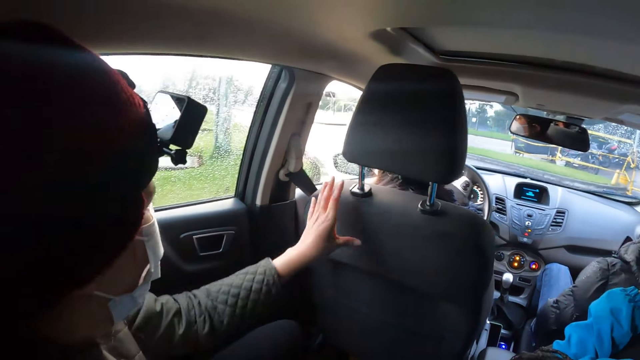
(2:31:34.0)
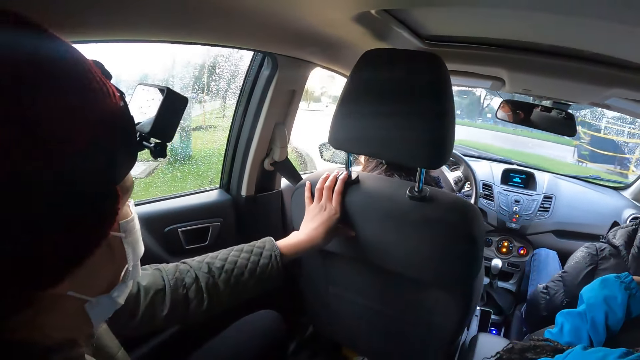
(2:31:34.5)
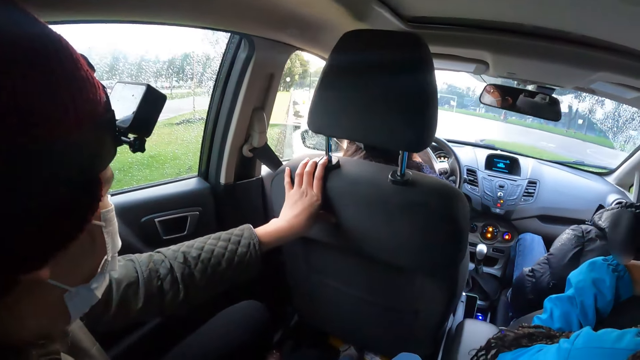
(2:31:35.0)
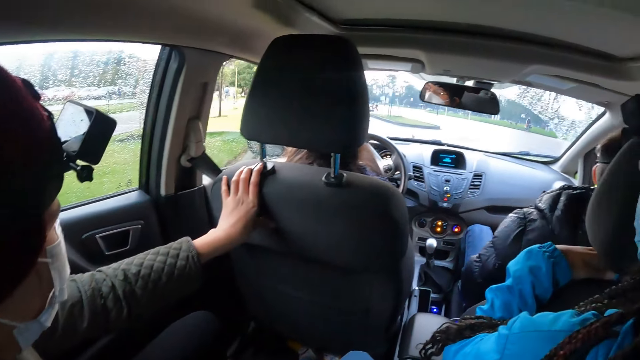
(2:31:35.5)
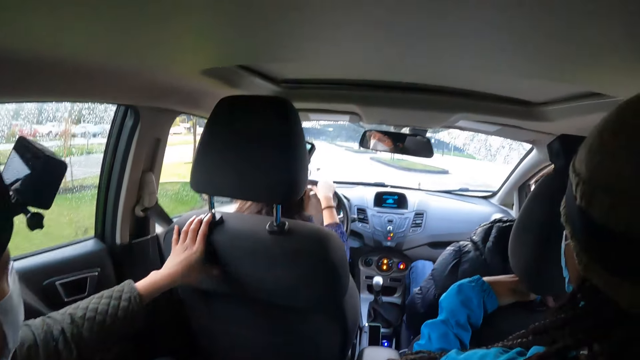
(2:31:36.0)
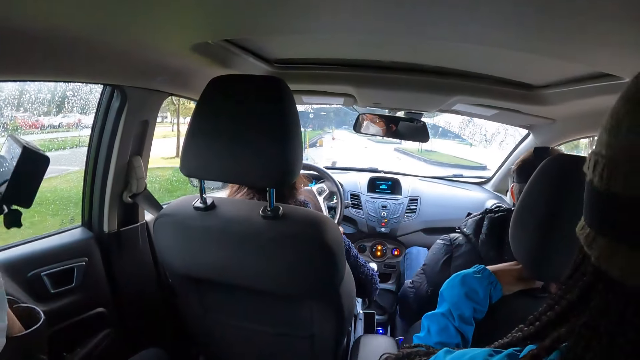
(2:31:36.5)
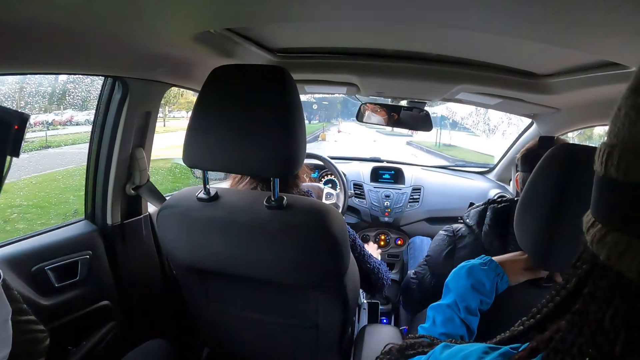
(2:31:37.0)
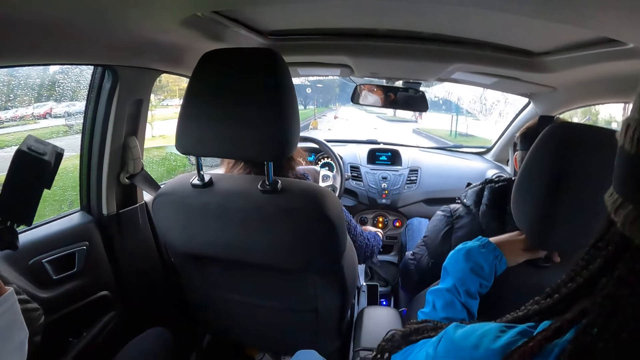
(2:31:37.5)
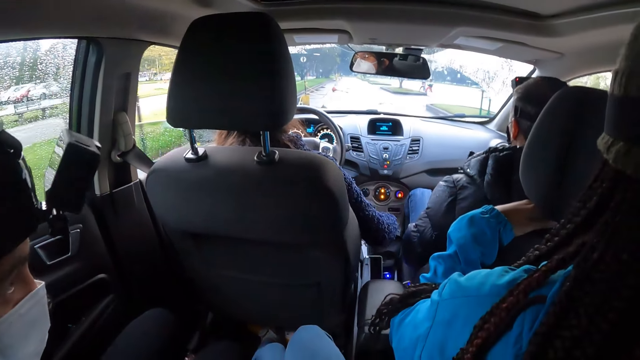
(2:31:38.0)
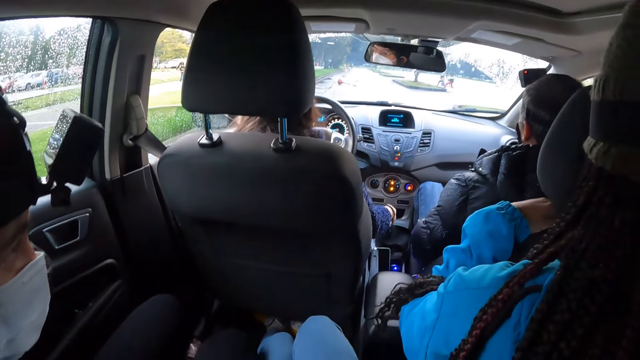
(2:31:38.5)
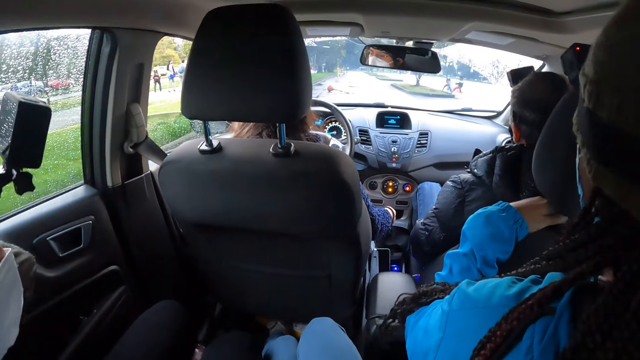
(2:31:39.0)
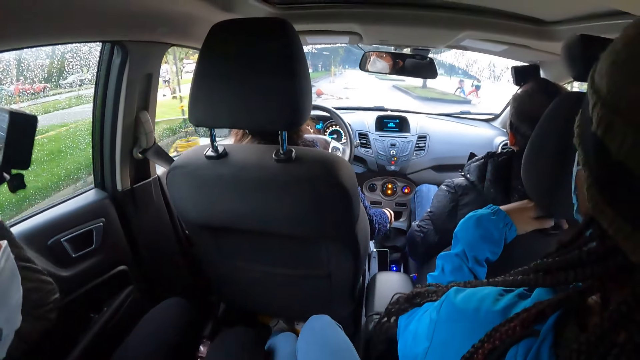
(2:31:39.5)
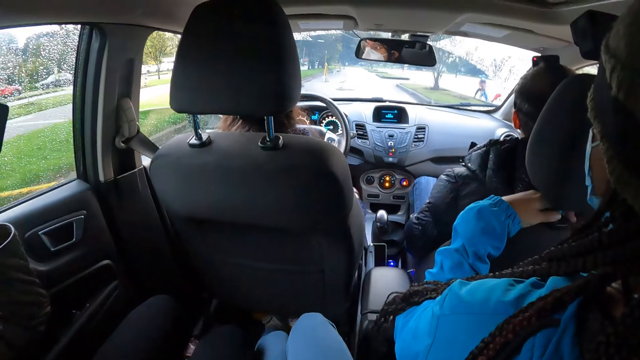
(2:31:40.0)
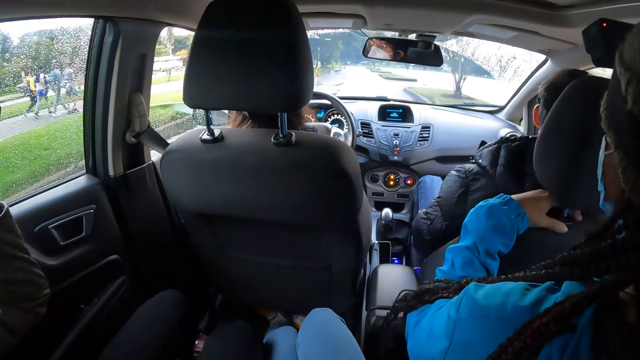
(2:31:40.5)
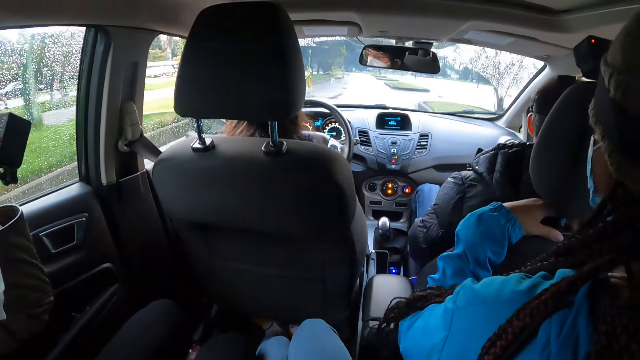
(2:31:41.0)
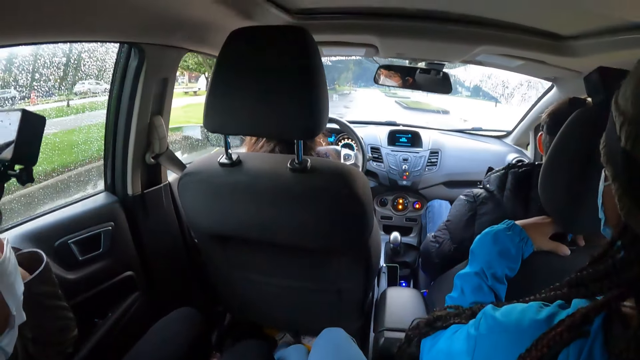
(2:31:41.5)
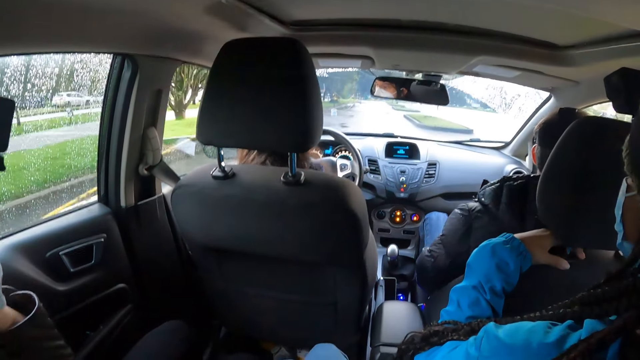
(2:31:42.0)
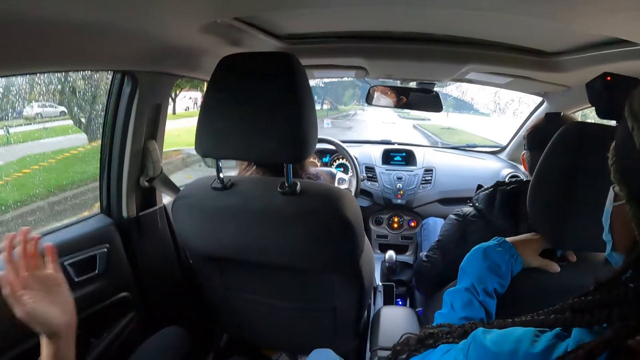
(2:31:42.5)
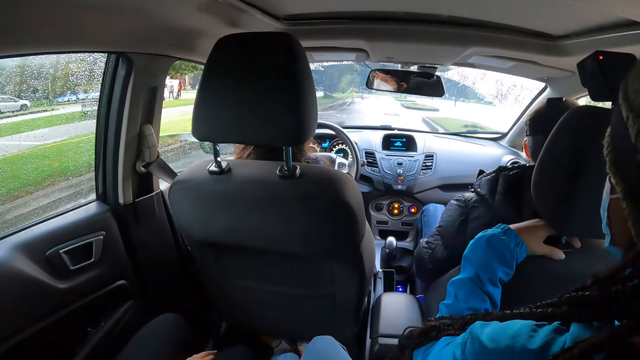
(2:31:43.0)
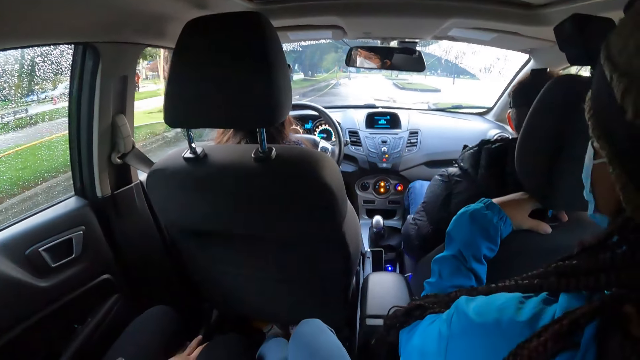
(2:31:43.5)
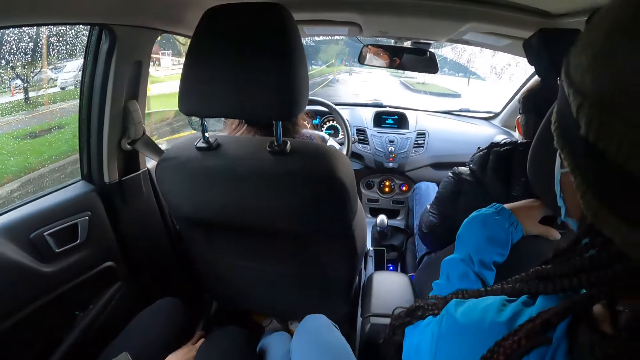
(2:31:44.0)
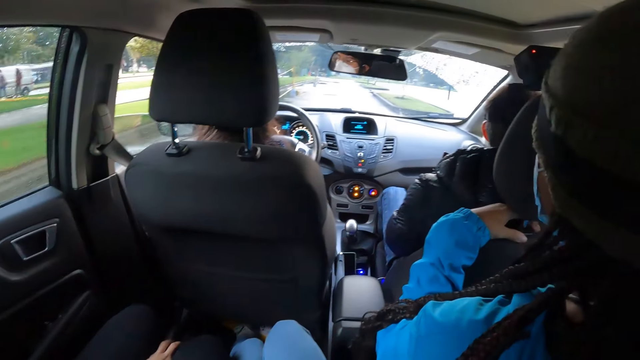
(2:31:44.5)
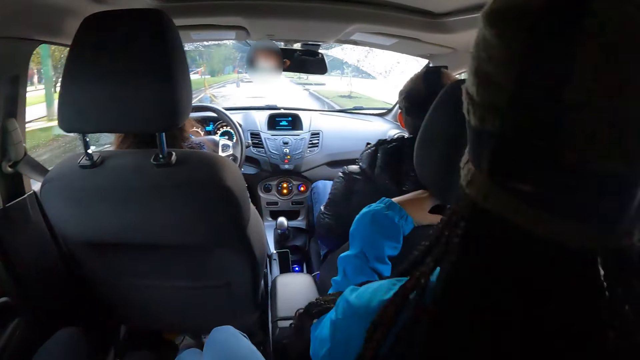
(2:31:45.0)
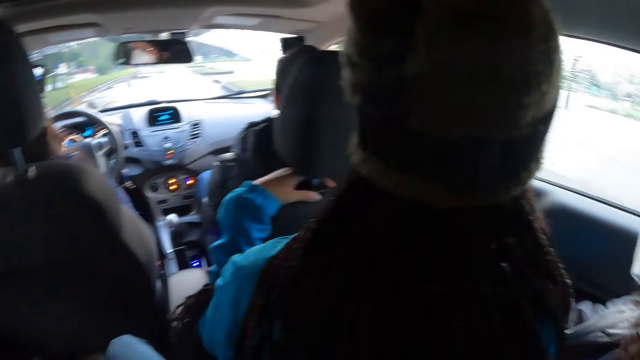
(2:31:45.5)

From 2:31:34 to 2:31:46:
The woman uses the hand gear with her right hand. The woman drives the car on the road with the steering in both hands.

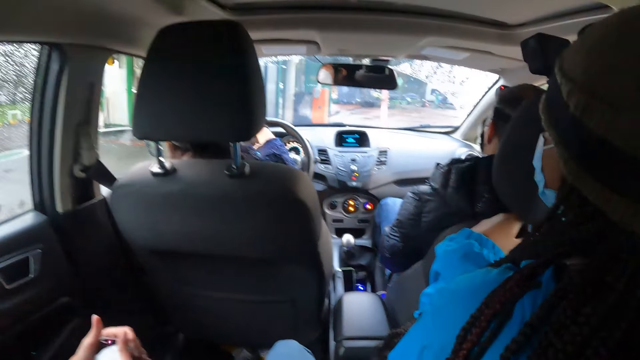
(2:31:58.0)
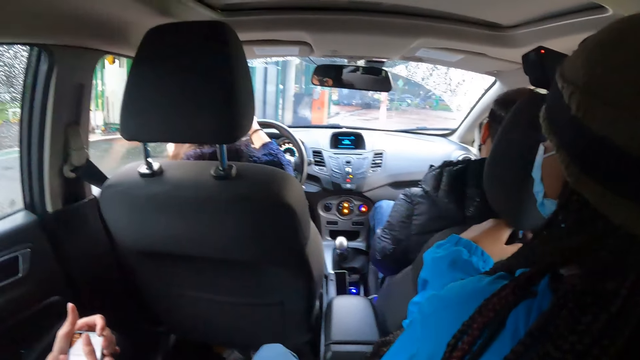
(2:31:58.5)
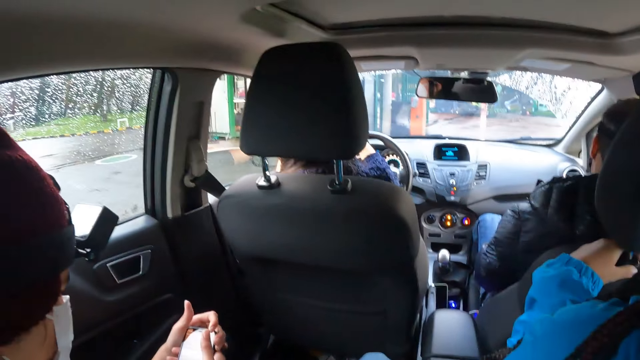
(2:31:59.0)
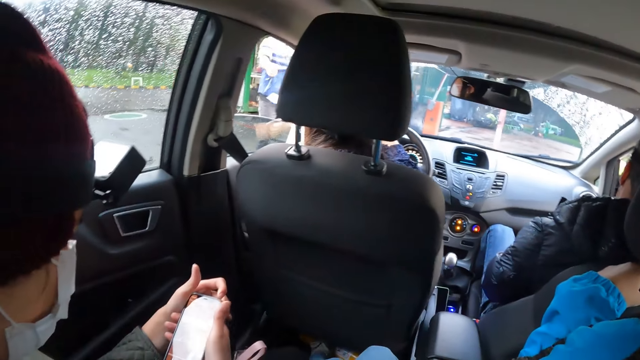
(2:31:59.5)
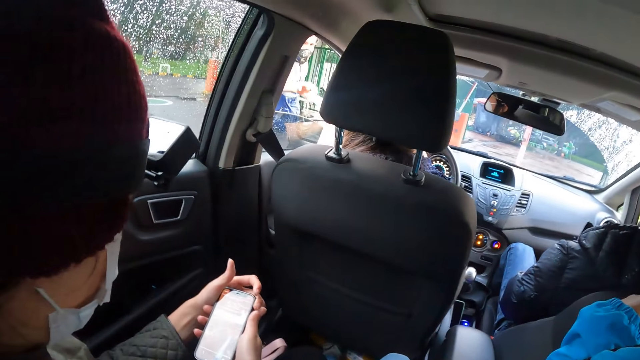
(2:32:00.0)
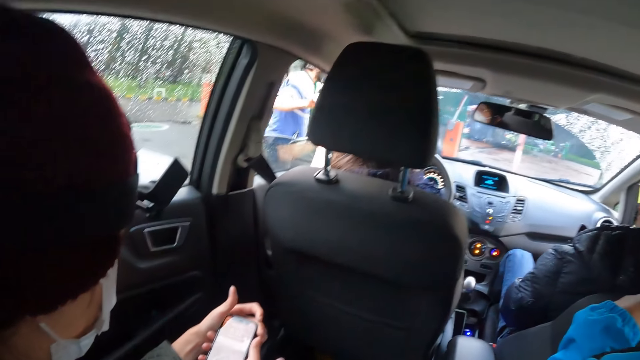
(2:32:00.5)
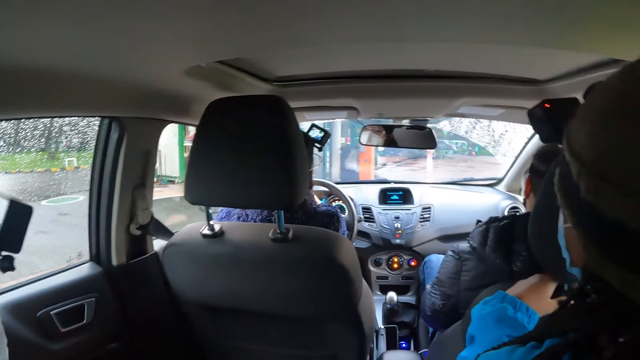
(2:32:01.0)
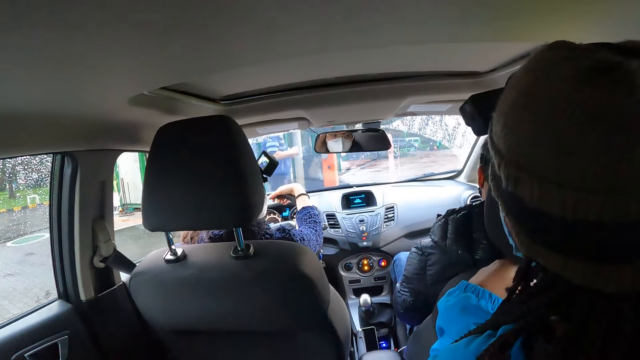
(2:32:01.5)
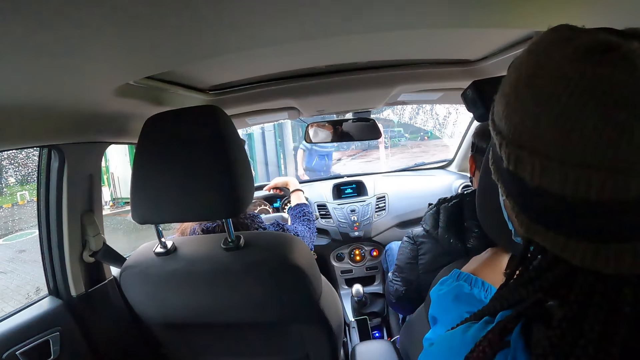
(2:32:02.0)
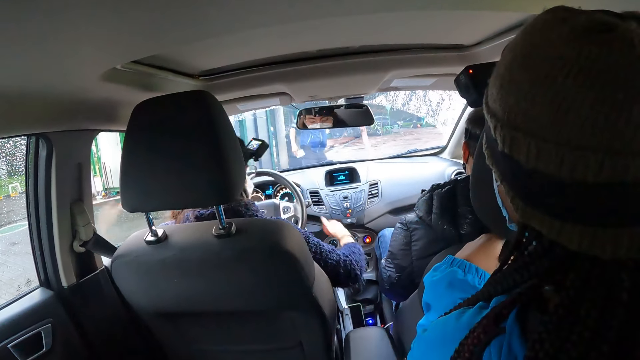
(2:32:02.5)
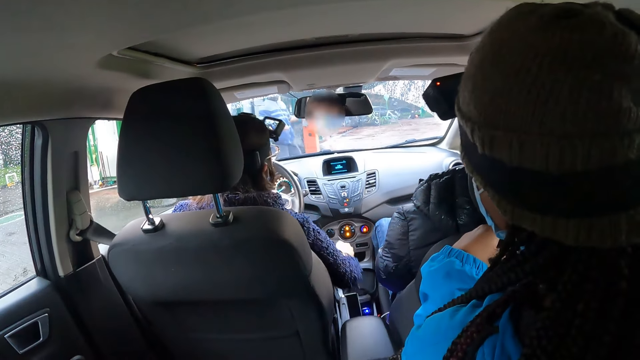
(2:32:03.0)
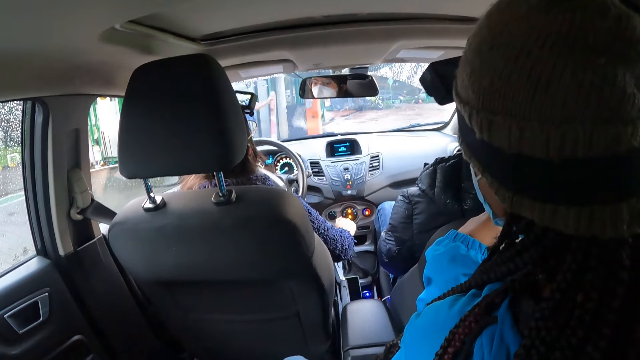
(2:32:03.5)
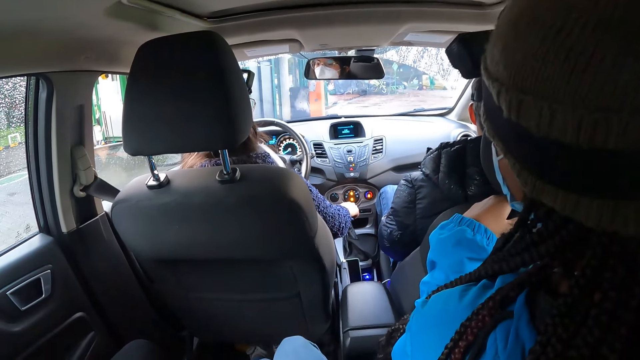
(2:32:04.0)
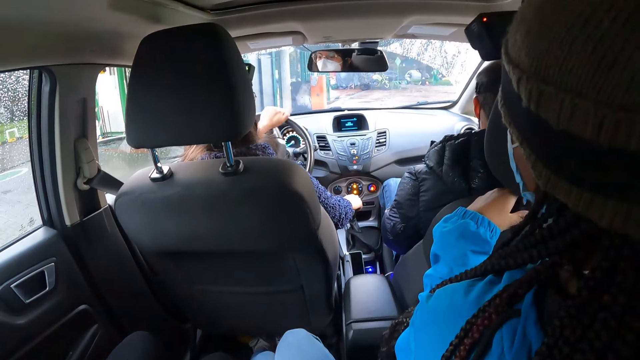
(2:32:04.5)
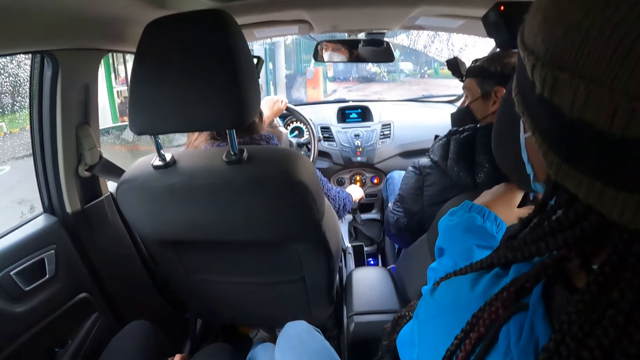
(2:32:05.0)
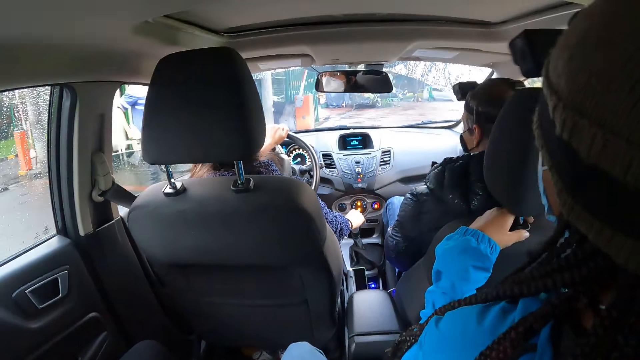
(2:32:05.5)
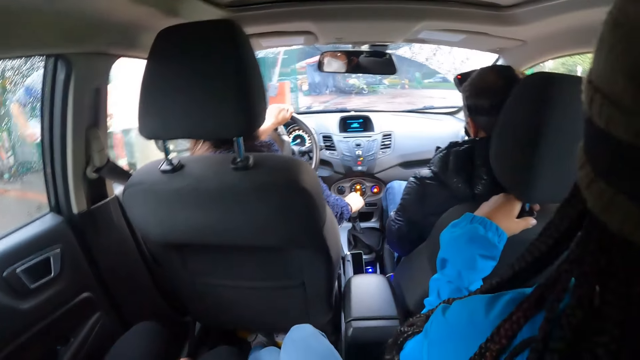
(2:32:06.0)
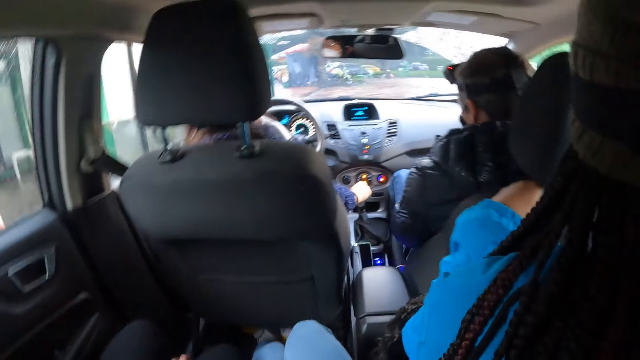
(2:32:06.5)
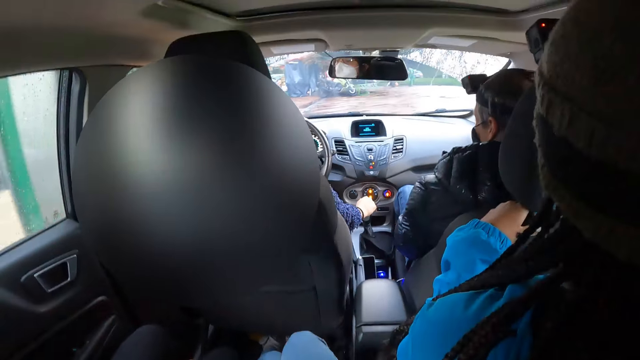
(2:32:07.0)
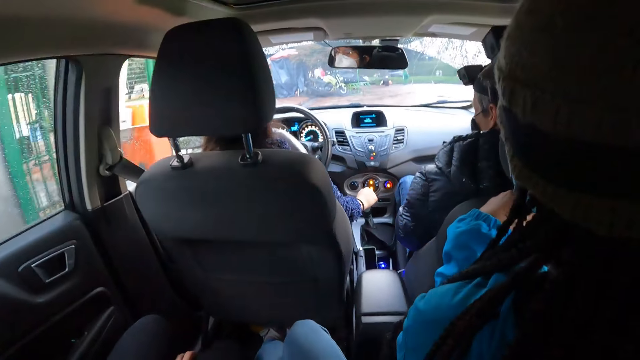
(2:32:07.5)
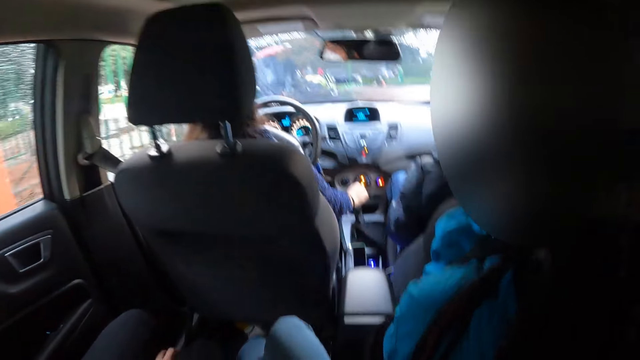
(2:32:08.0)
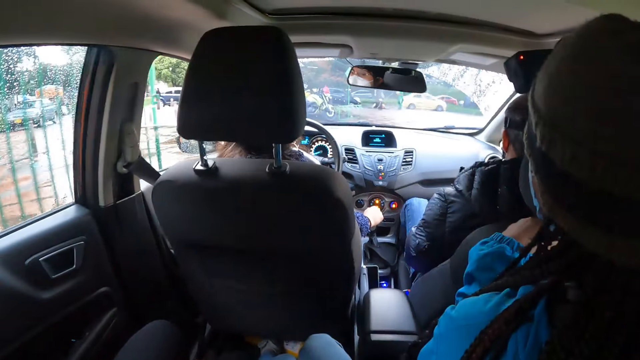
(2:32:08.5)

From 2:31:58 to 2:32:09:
The woman interacts with a security. The security moves a barricade with his left hand. The woman uses the hand gear with her right hand. The woman drives the car on the road with the steering in her left hand.
